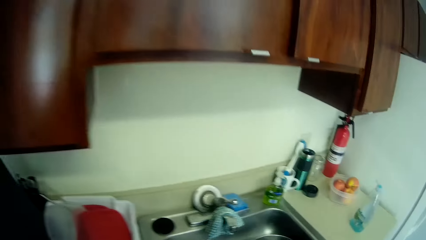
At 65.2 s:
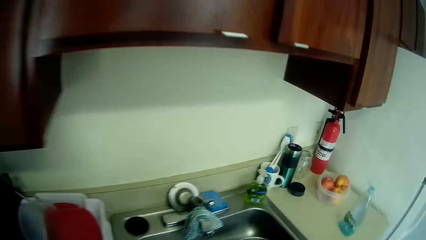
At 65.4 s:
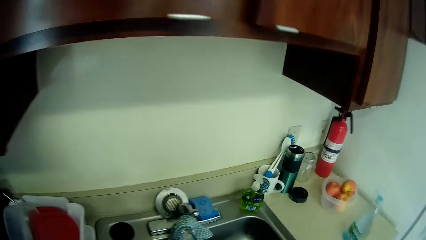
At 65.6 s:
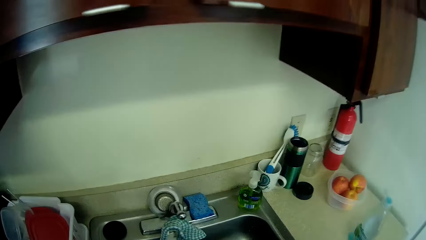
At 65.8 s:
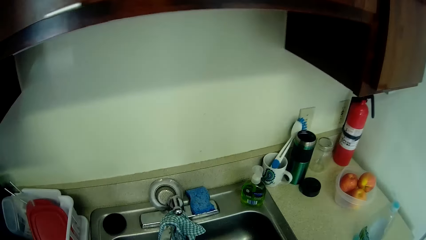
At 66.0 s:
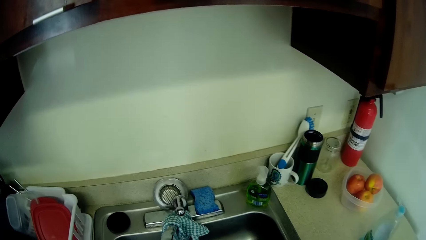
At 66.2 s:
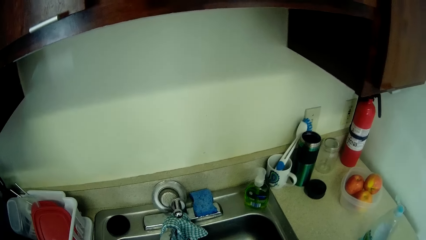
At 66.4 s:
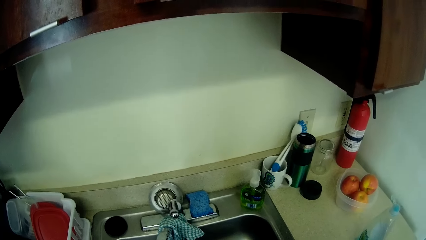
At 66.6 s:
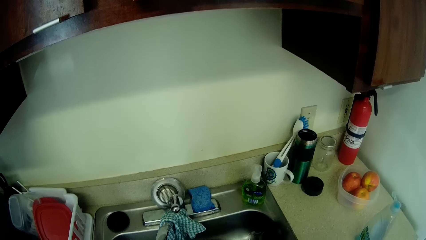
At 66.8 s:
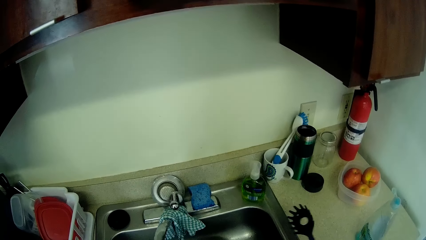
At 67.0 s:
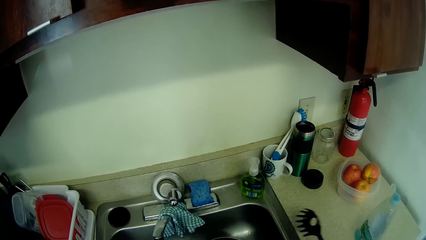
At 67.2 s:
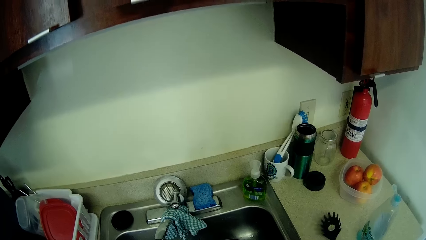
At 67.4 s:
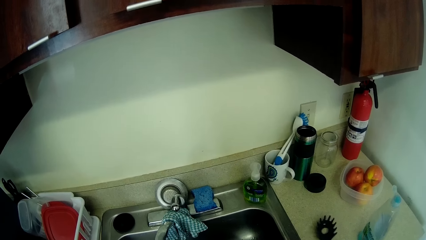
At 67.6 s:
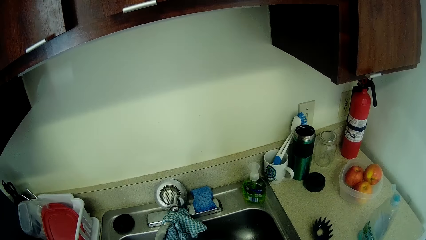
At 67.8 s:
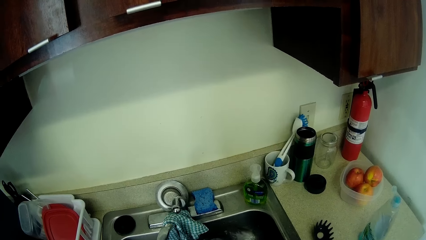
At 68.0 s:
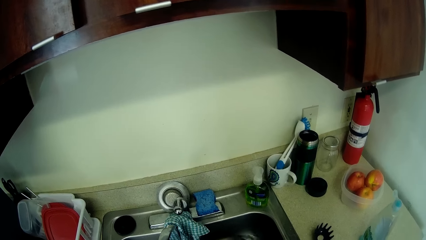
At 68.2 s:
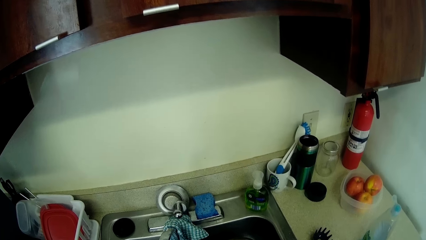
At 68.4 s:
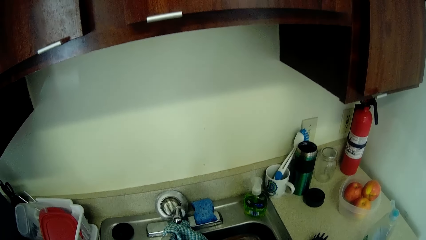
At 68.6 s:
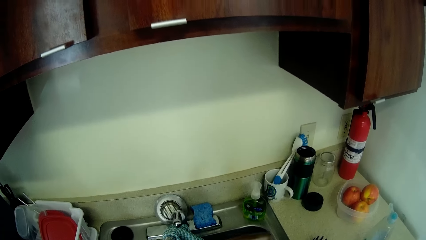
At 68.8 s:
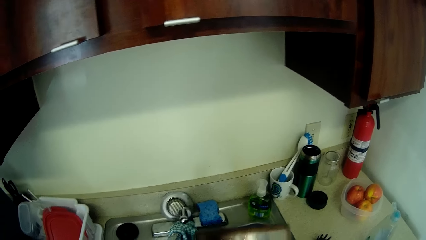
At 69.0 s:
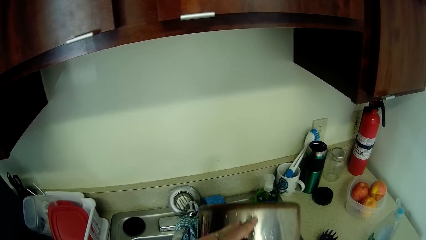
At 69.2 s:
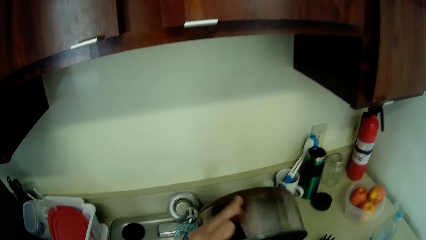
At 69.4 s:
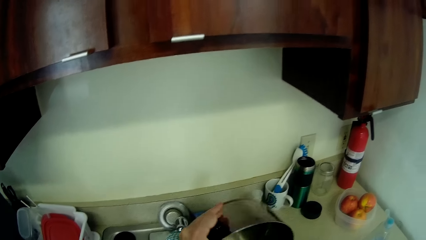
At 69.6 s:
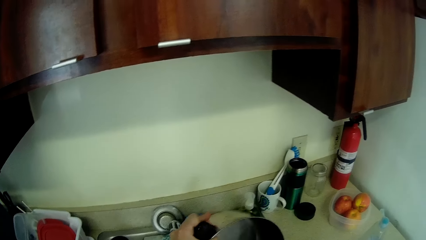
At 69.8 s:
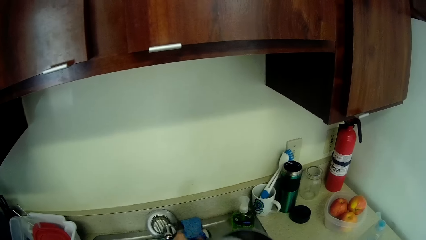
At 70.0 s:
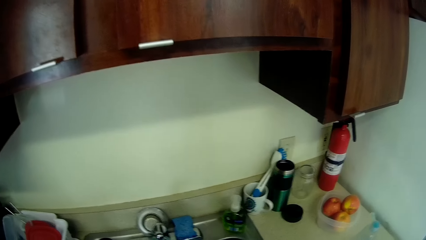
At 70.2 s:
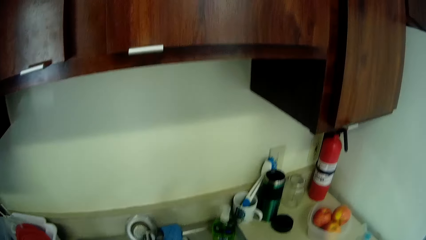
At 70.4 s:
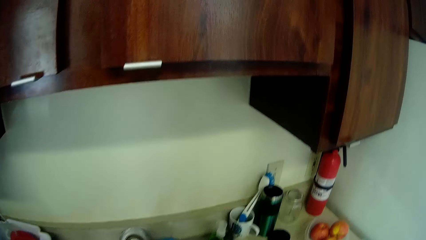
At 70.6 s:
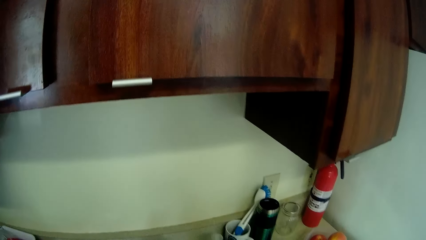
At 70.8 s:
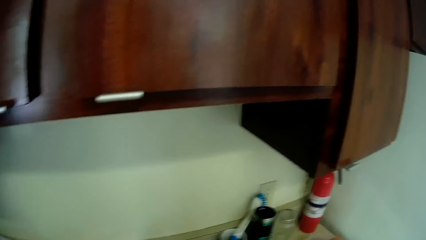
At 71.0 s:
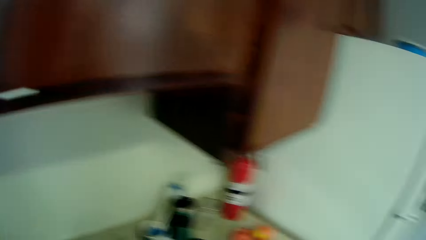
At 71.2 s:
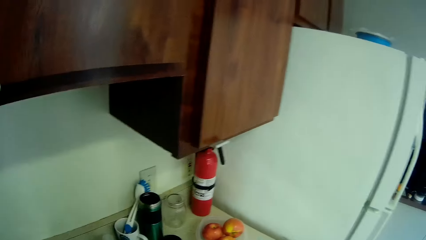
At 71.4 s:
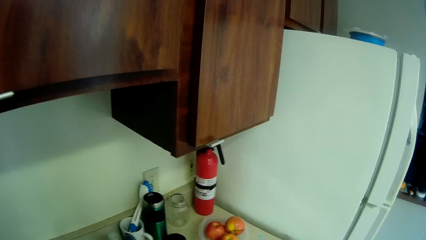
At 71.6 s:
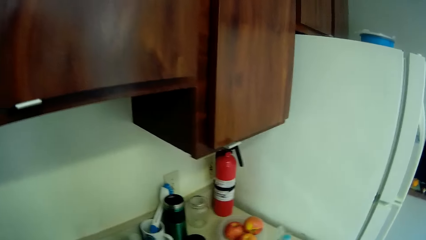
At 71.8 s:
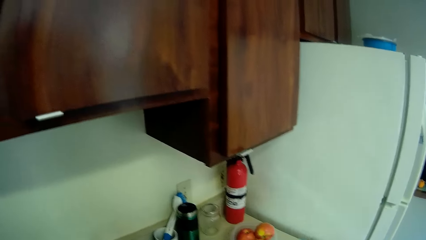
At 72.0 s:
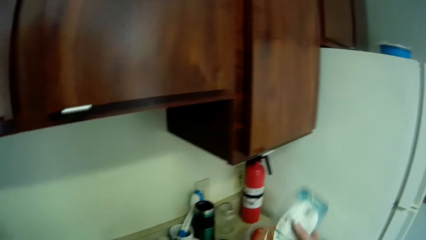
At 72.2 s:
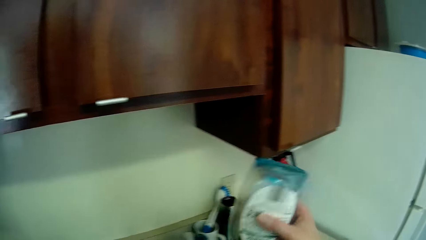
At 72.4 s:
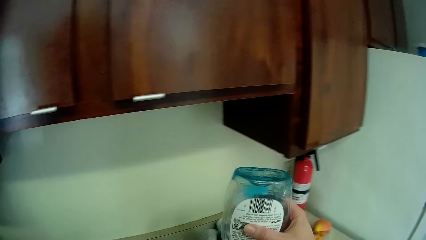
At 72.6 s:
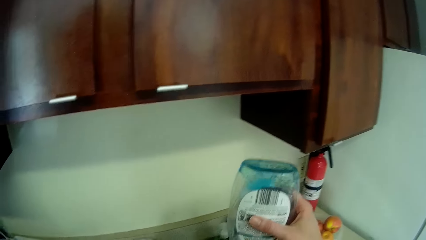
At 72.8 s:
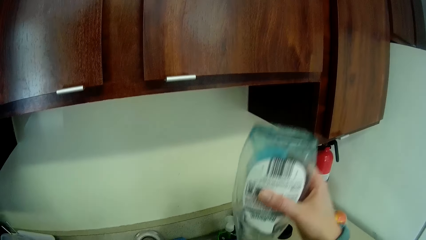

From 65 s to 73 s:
The camera wearer holds a black pasta ladle in her right hand. She rinses a pot with her left hand. She pours soap from a bottle of dishwashing liquid in her right hand in the pot.

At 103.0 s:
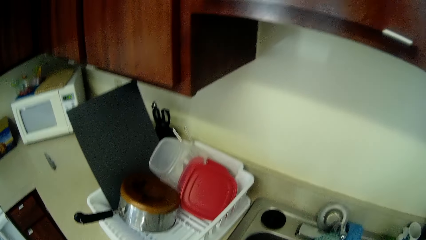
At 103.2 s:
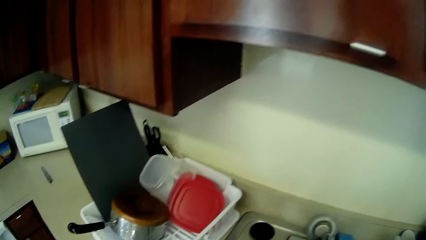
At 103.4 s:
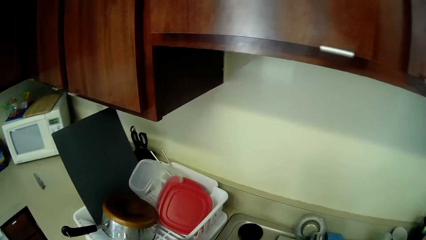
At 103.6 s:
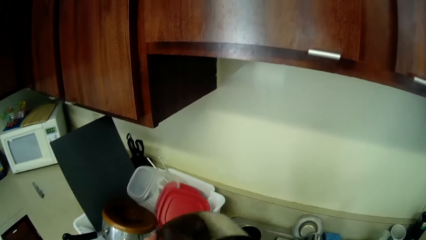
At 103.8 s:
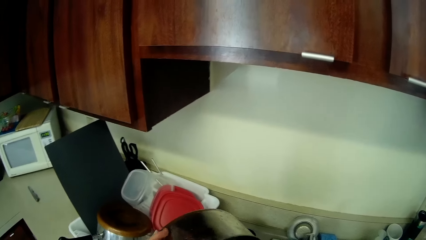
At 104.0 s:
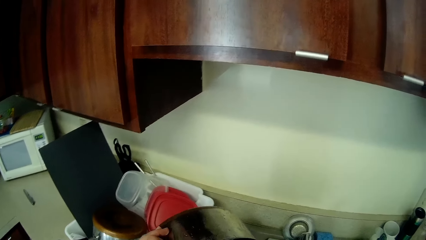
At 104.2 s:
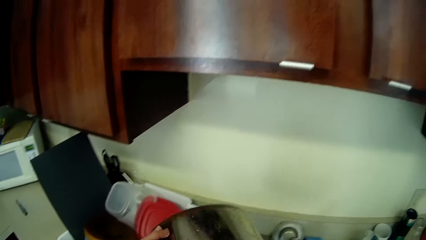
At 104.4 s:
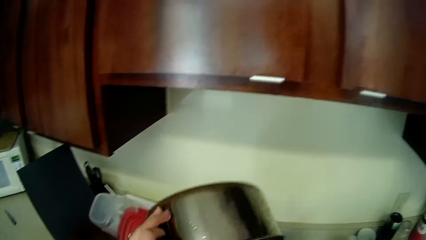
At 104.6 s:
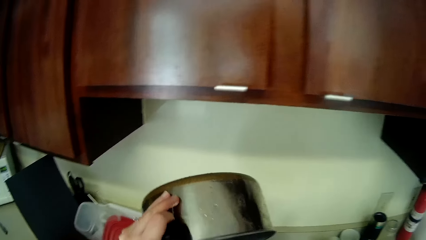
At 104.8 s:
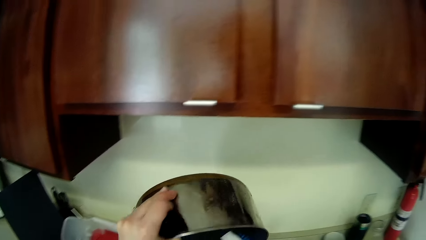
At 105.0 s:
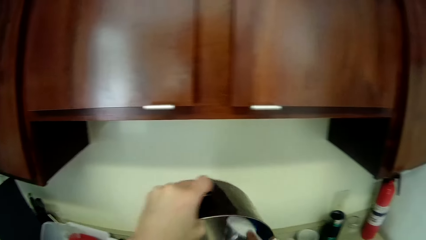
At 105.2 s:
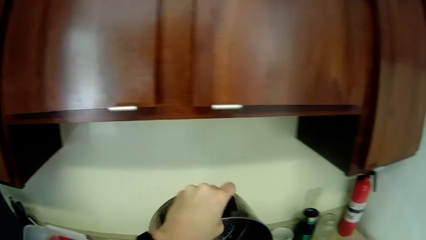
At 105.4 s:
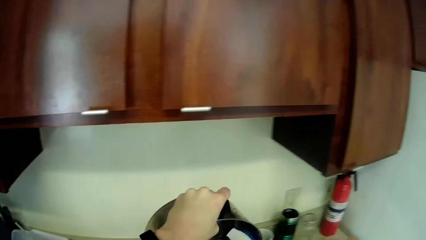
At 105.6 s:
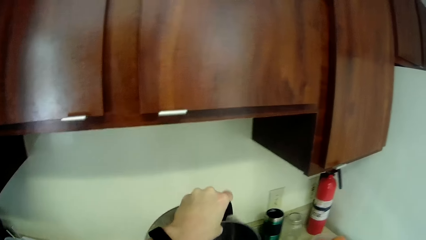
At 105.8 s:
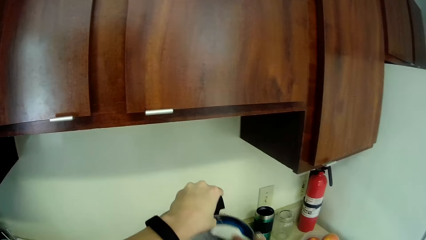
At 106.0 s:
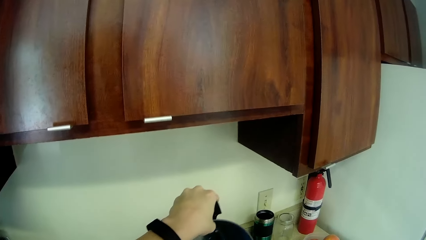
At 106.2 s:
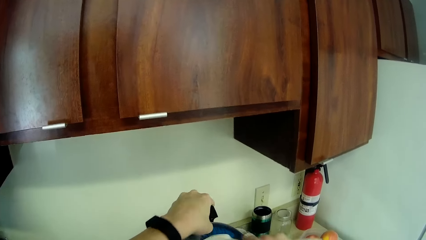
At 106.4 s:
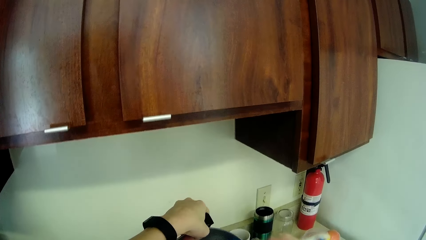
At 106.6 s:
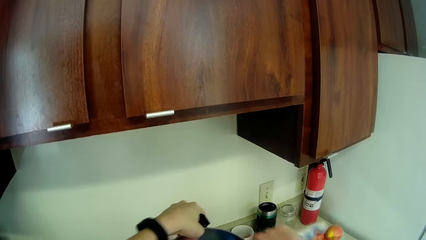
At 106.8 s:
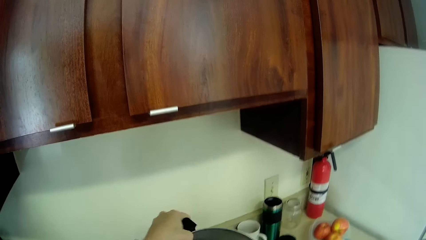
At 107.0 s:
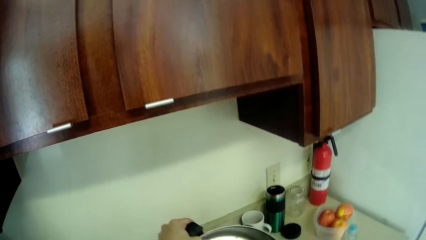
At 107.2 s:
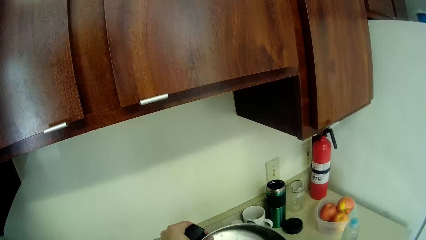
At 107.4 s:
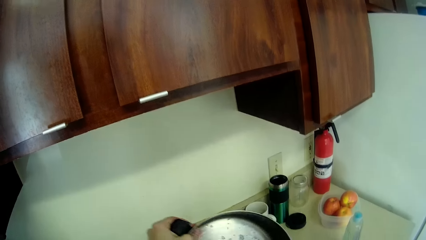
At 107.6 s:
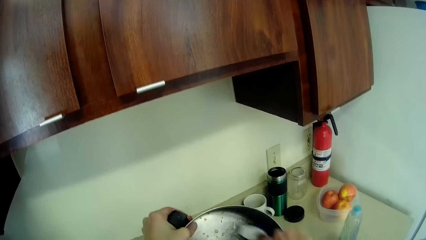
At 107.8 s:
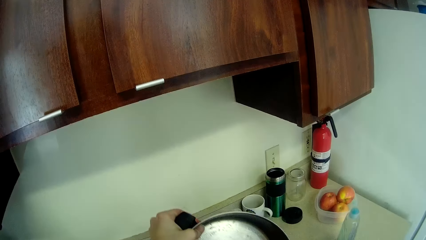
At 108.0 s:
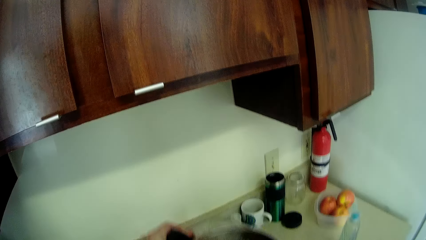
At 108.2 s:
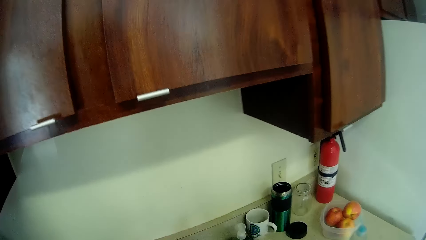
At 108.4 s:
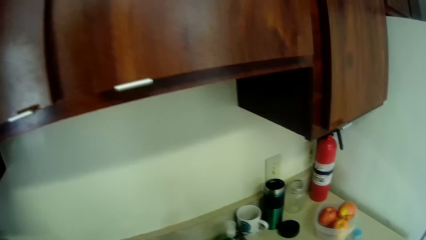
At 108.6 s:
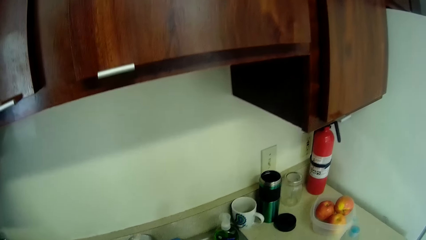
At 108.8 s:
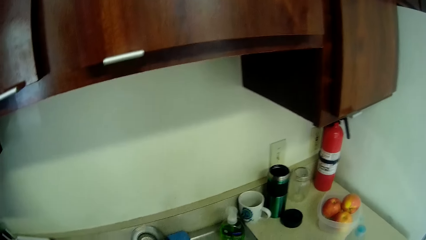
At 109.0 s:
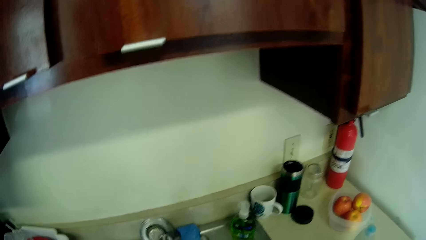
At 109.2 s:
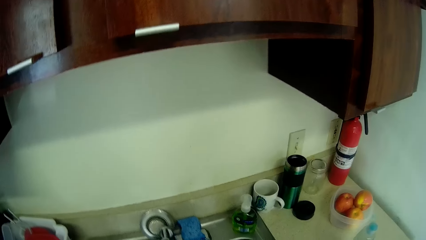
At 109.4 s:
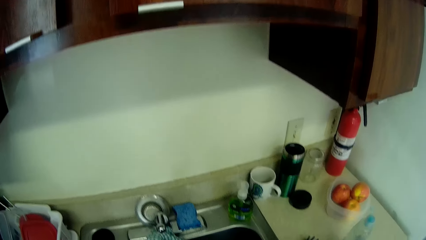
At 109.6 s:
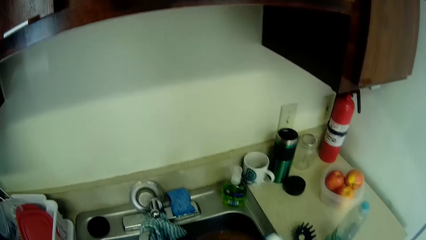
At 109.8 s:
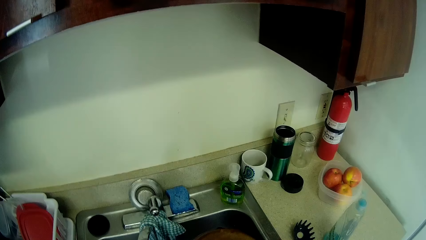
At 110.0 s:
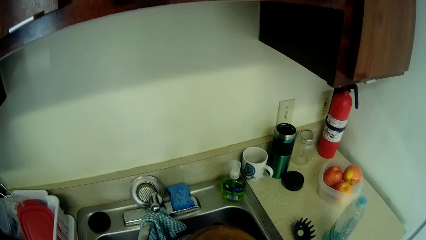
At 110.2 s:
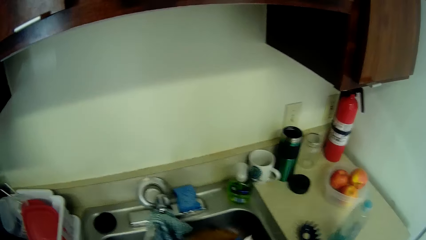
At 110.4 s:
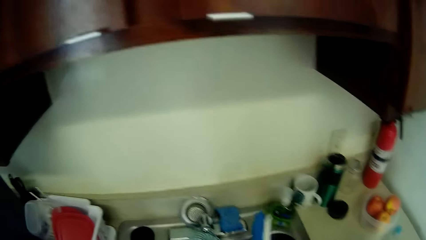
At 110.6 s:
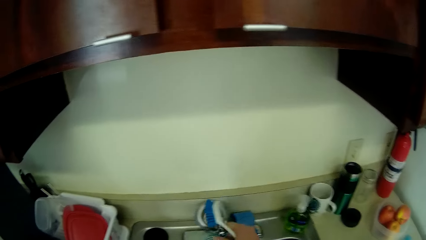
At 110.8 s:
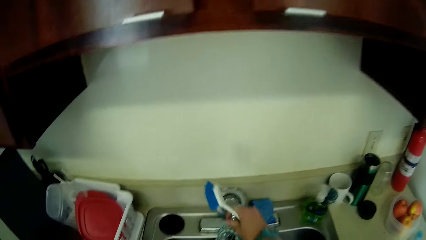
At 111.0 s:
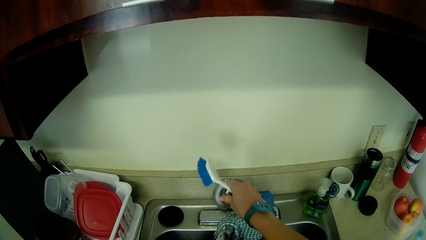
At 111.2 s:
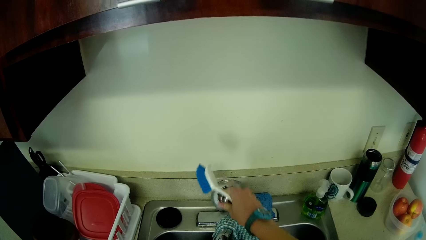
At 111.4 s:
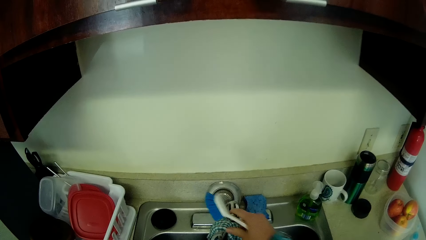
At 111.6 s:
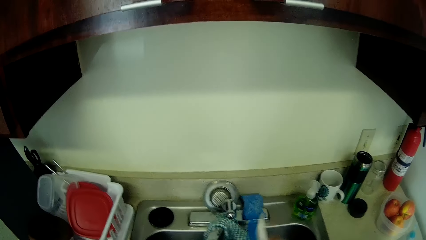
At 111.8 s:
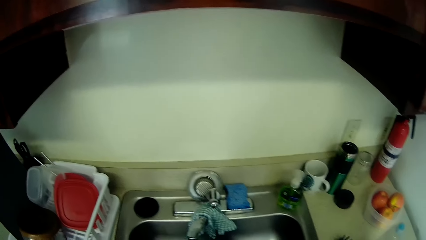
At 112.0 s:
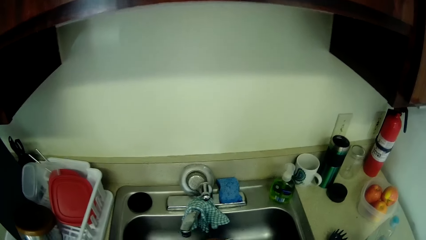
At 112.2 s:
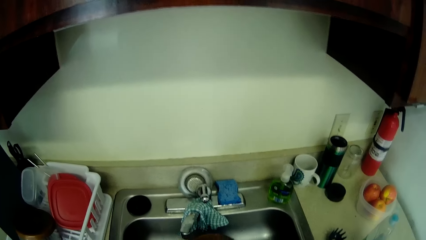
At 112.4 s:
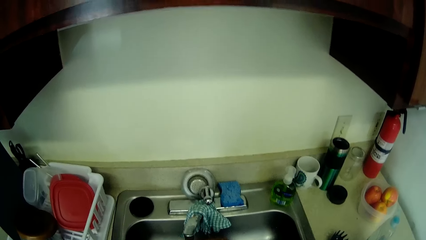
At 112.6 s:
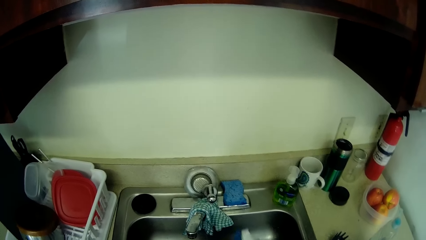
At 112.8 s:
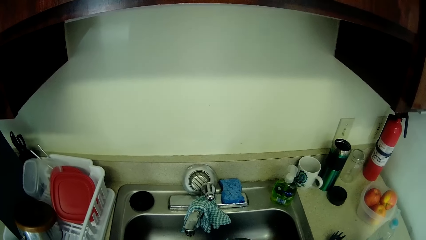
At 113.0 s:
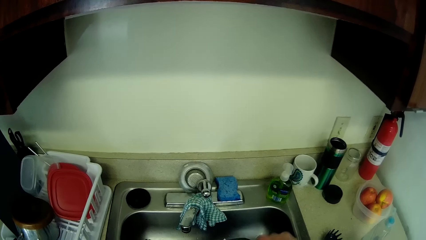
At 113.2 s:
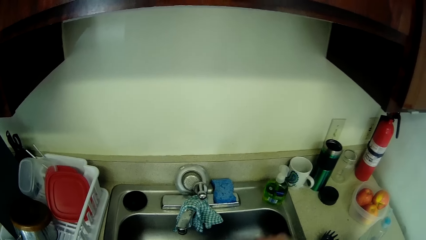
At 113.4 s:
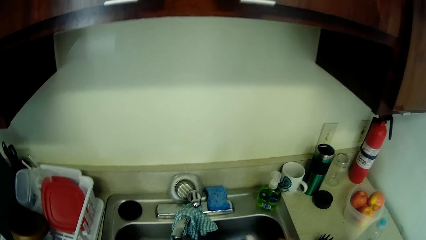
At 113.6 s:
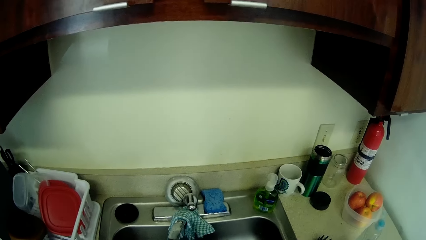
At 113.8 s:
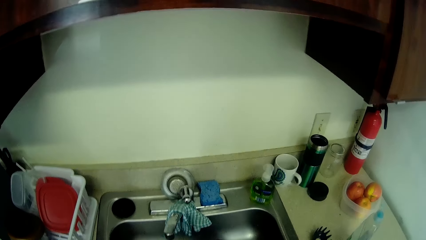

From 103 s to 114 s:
The camera wearer pours water from the pot in her left hand into the sink. She washes the pot in her left hand with the brush in her right hand. She opens the tap with her right hand.
